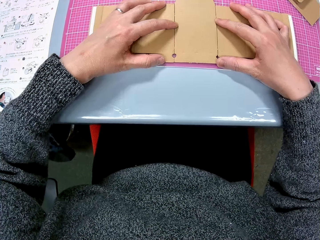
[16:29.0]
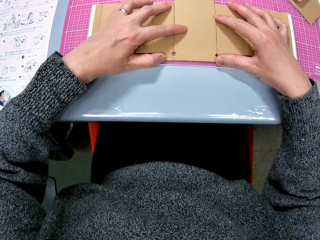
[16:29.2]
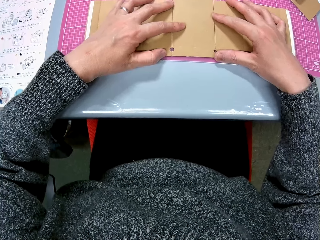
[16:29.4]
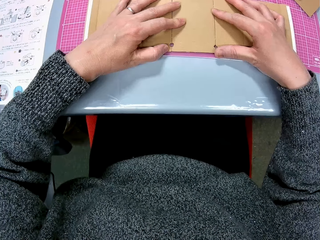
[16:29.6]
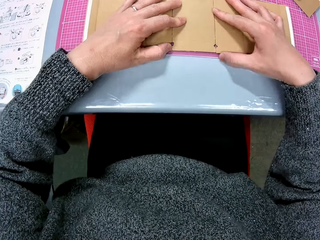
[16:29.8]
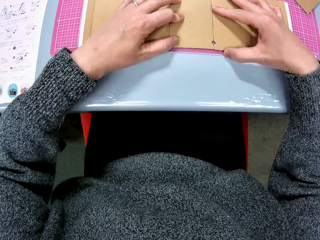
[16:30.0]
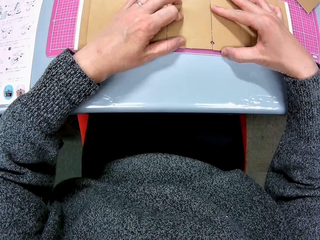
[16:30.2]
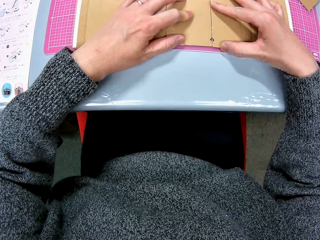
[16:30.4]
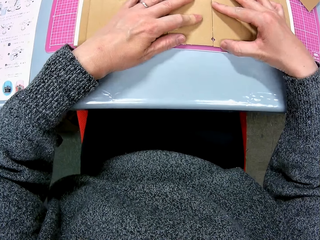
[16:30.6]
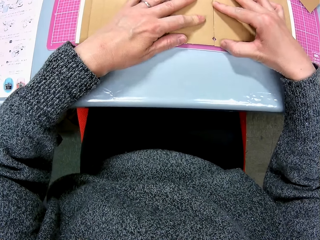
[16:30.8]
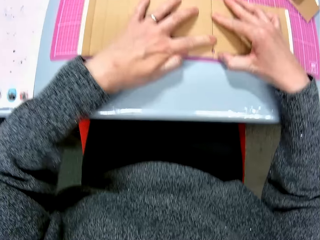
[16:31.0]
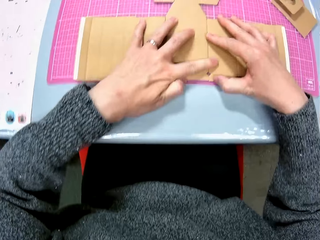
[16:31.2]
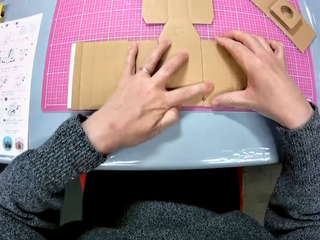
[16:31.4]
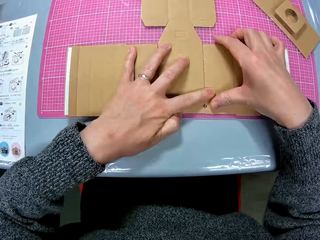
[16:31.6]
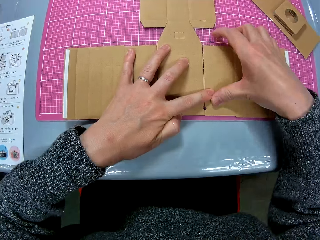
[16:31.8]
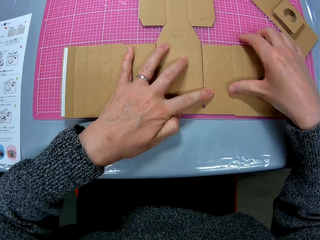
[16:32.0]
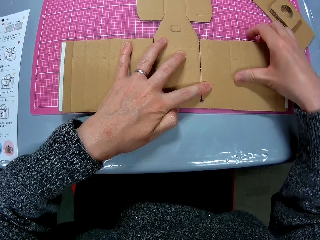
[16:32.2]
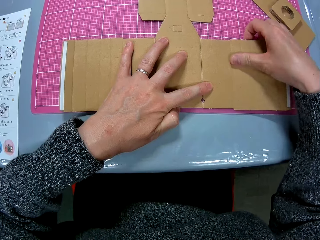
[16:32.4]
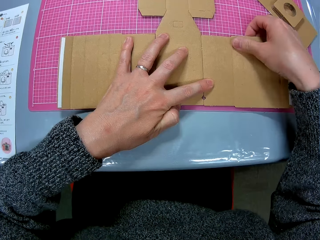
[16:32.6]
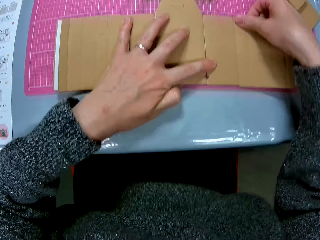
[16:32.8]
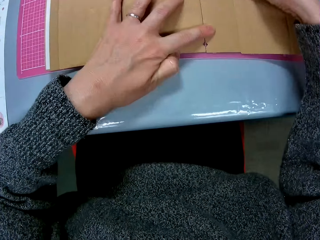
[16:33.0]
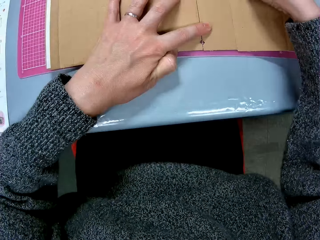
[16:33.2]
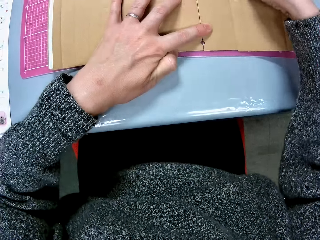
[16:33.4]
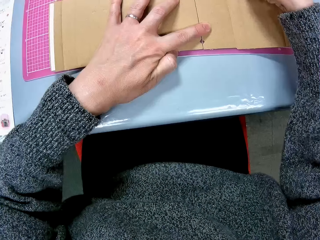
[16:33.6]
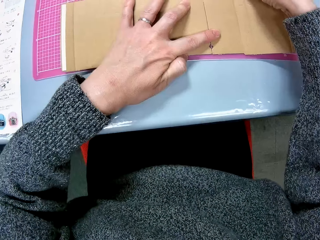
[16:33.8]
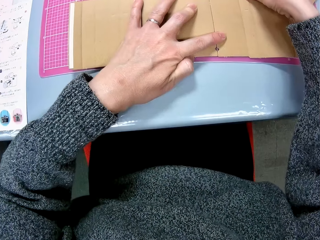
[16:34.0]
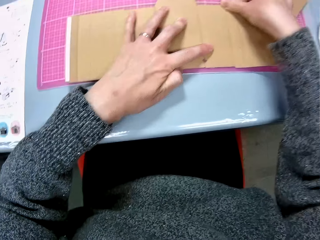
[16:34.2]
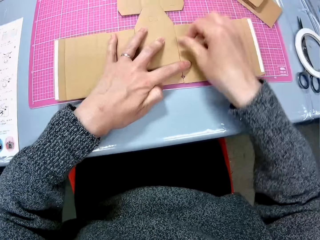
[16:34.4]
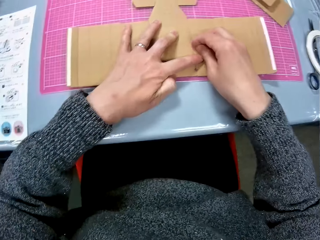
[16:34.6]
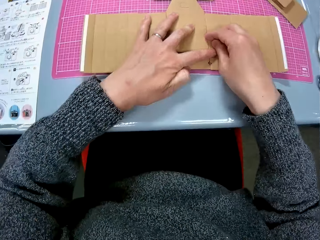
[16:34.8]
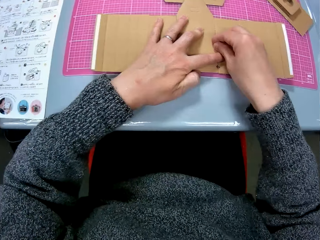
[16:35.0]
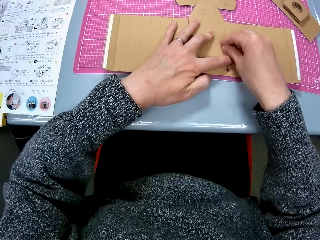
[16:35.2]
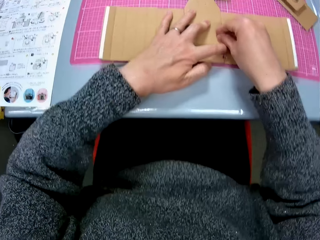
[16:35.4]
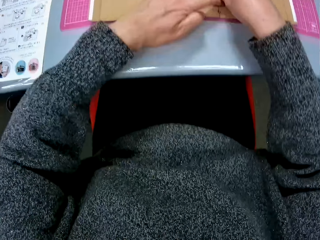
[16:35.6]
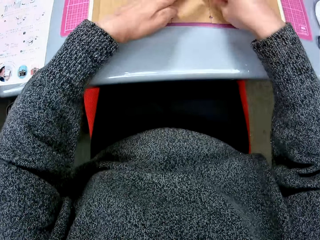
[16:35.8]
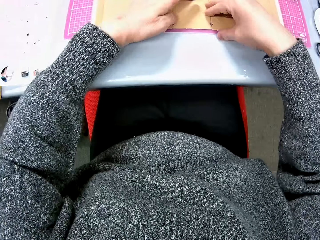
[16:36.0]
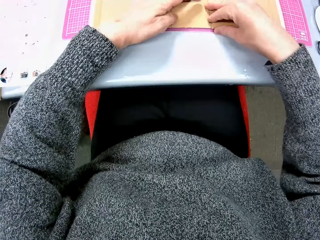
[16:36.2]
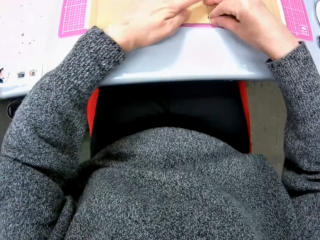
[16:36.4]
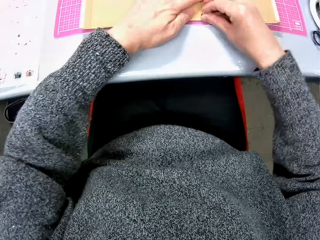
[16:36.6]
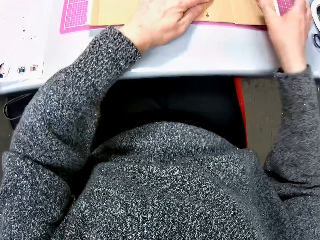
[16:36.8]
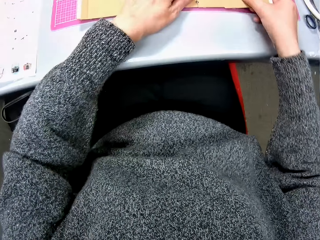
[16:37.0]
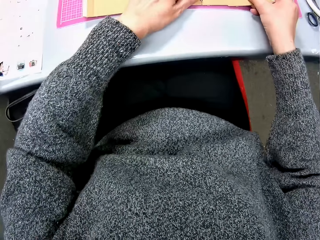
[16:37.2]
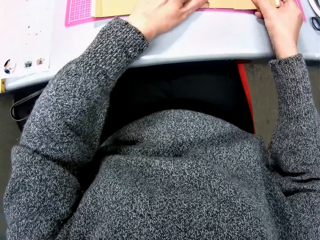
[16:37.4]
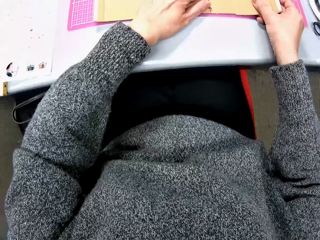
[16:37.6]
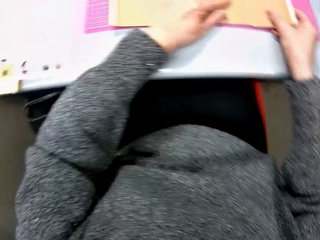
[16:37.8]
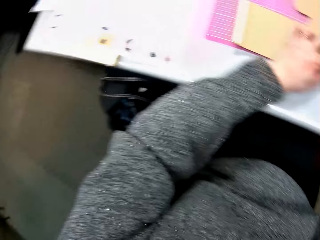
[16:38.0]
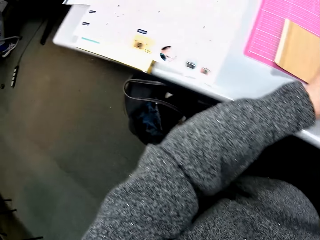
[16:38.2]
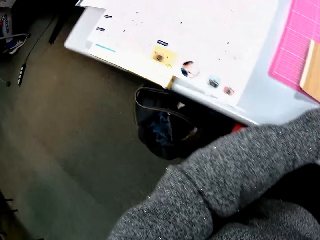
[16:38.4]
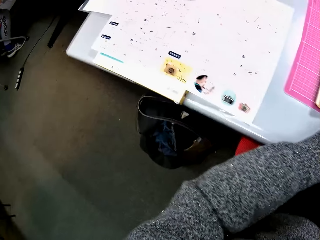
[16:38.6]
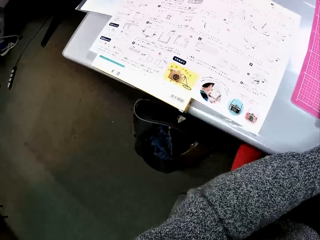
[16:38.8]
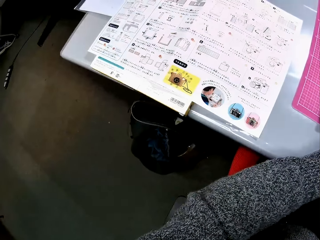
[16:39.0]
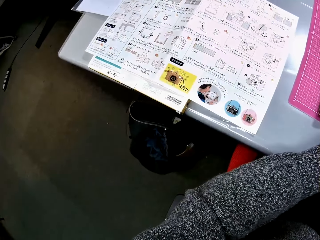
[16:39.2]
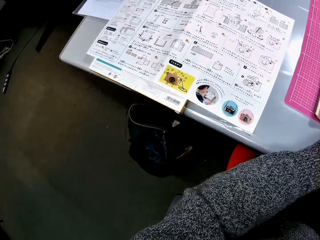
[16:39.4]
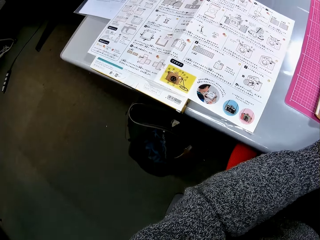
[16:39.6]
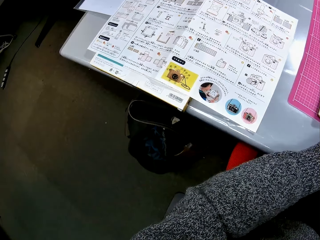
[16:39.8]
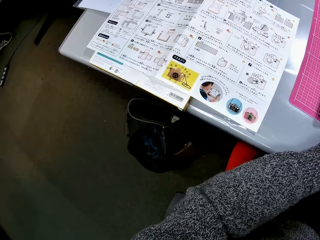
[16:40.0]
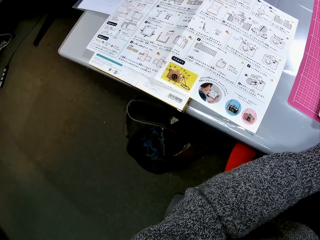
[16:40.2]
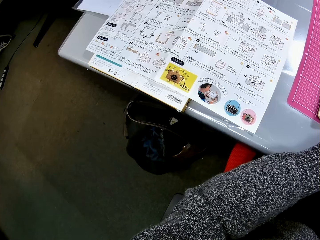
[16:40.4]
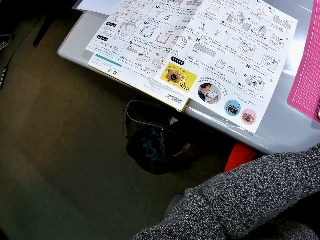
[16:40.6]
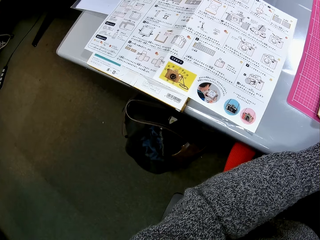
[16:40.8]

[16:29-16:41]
The camera wearer puts the paperboards together. They look at the manual. They turn to the book on the table.

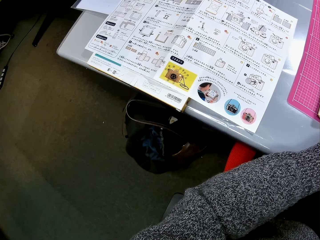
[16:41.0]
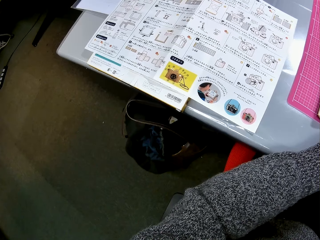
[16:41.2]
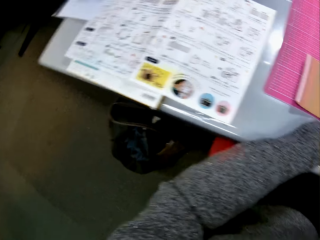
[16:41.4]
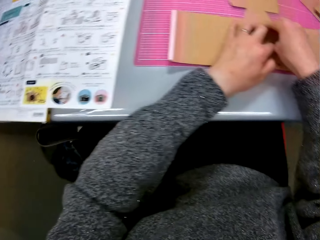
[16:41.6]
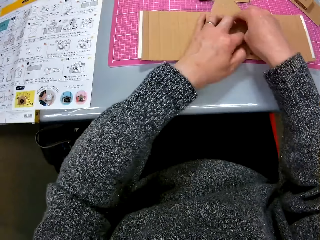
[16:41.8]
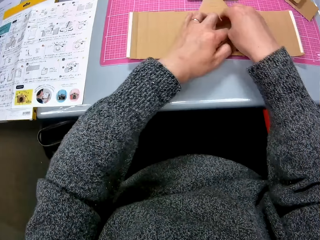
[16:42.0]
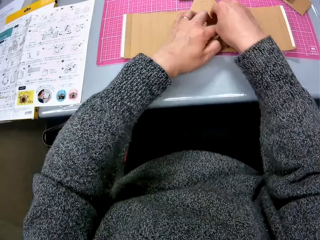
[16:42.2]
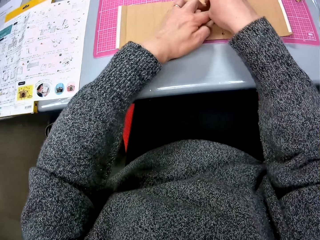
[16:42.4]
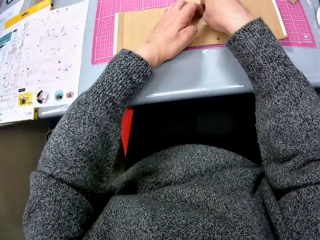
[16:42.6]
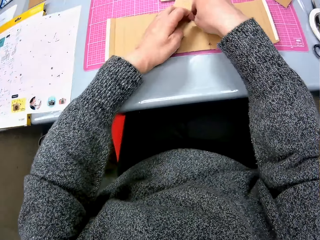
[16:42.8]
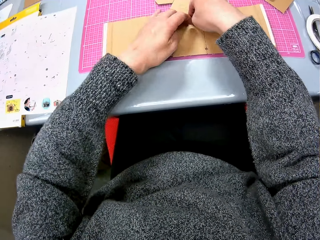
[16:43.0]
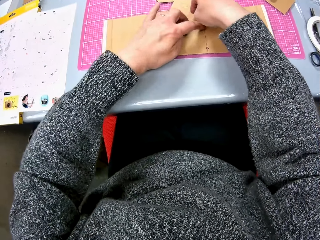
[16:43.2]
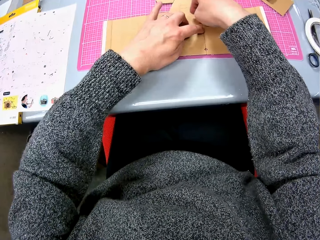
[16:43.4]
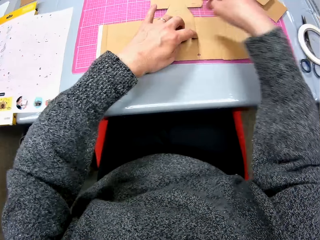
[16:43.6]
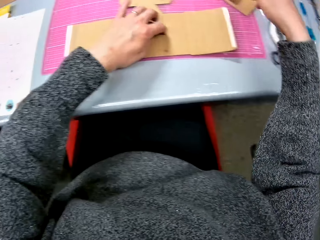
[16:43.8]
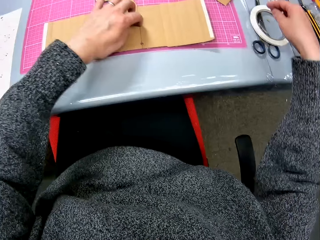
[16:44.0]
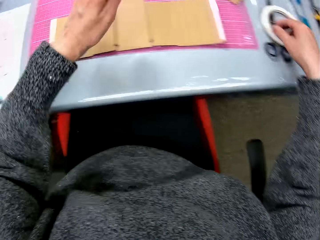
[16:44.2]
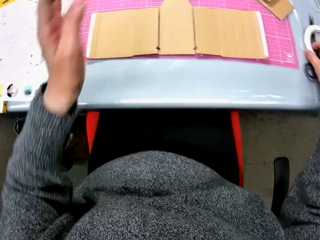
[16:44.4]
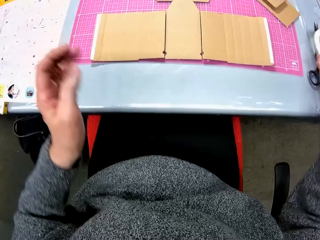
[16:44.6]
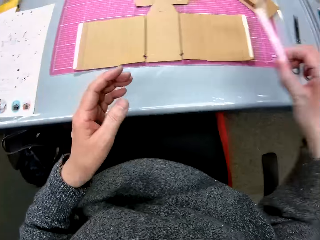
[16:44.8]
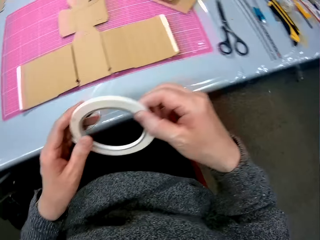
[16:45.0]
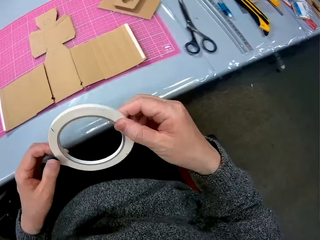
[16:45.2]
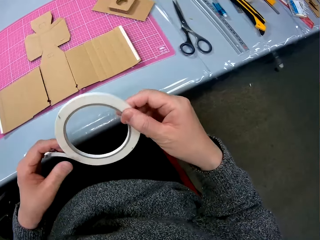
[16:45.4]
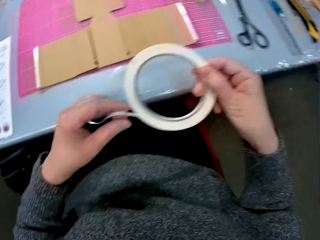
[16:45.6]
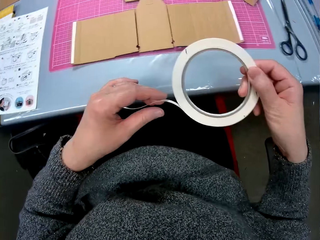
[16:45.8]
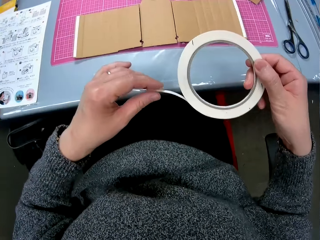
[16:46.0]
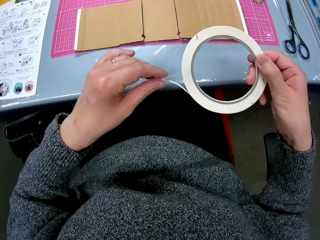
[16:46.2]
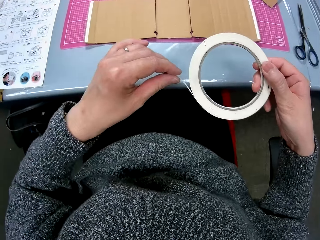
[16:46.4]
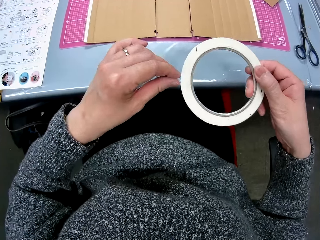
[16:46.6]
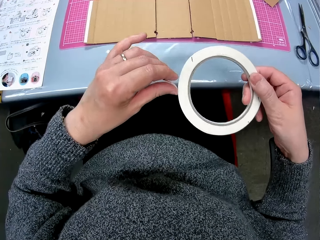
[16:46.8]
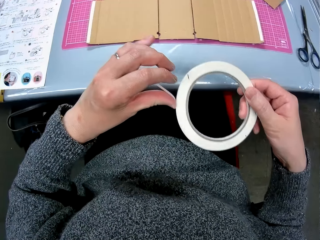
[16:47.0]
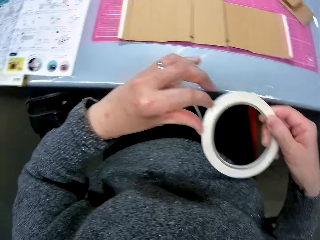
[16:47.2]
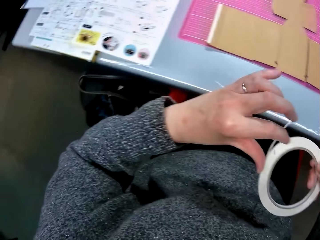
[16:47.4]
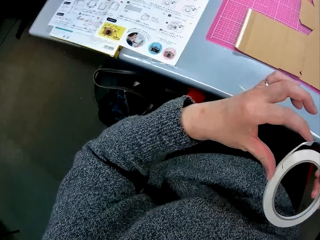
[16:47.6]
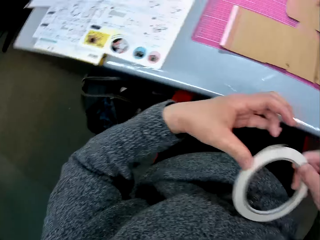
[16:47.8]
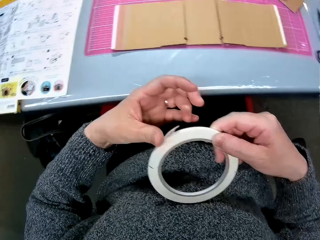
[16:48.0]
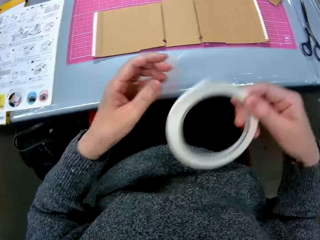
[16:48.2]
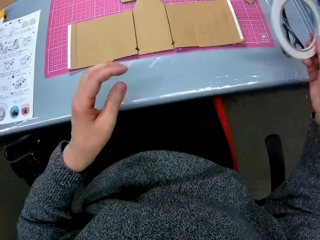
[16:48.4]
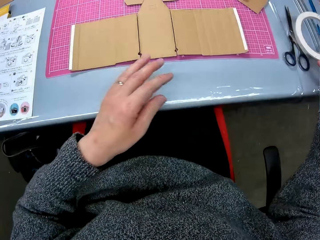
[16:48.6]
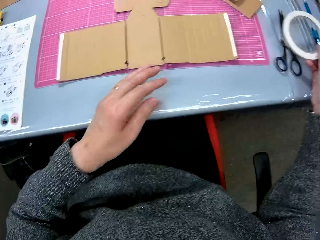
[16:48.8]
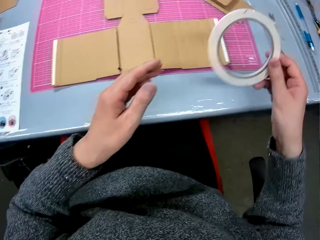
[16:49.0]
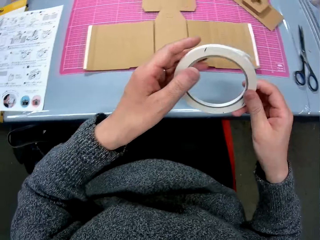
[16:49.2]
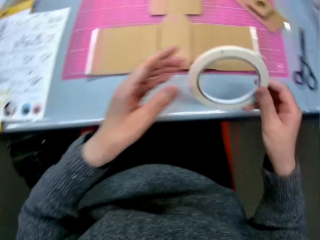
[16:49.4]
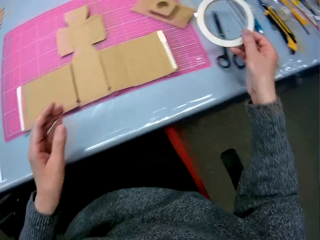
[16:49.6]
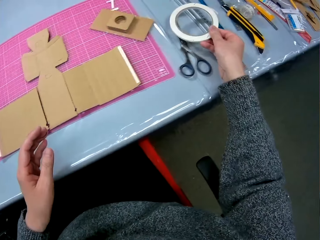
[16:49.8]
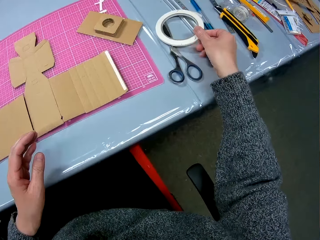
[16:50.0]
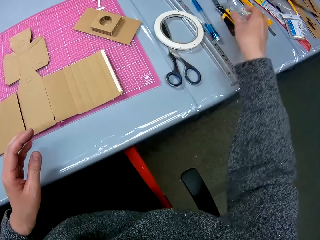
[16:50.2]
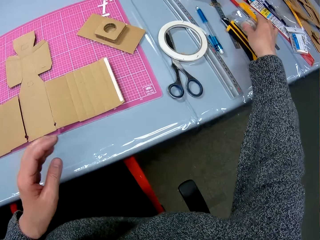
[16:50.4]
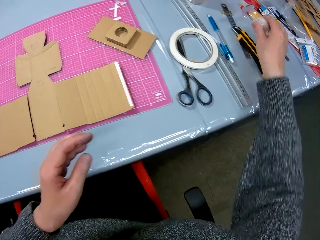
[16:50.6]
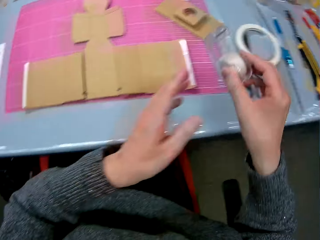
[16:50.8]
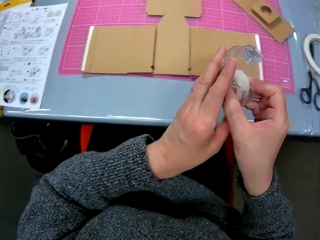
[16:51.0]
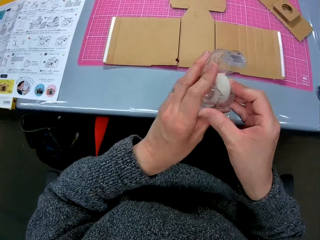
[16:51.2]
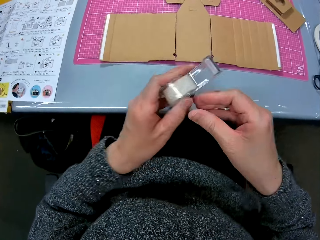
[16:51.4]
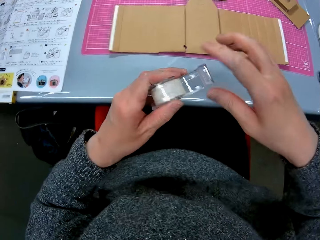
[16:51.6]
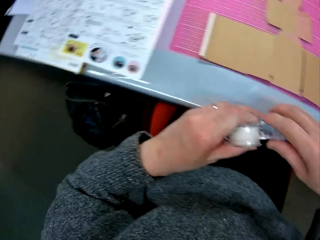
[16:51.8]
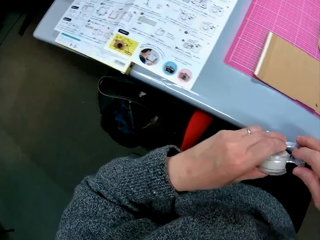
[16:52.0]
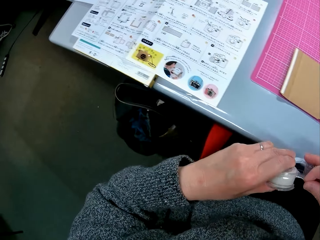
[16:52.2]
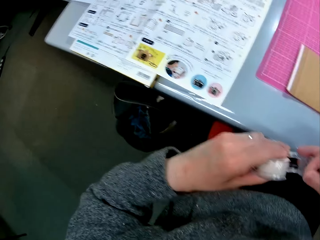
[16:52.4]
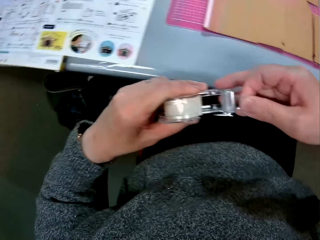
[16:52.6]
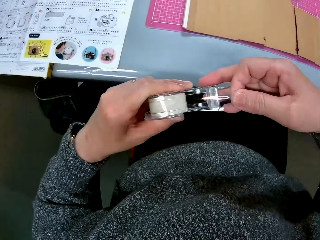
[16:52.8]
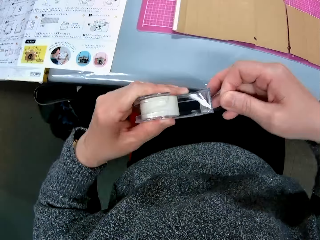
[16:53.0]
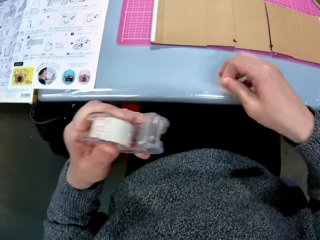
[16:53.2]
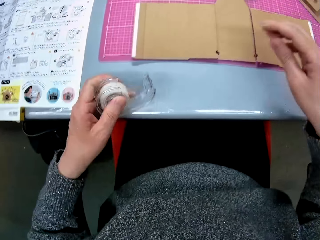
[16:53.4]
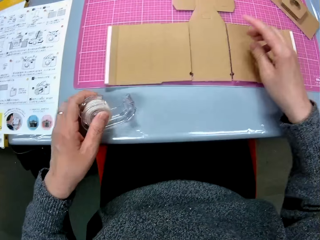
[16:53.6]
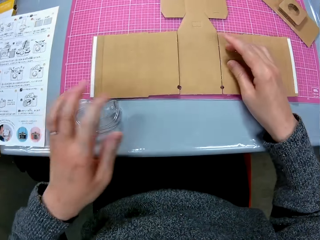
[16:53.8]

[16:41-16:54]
The camera wearer looks at the paperboard. She turns to the cardboard paper on the table. She picks up a cello tape or mask tape from the table with her right hand. She closes the cello tape with her left hand. She looks at the mask tape. She looks at the manual. She moves the hand. She drops the cello tape on the table with her right hand. She touches the mask tape. She picks up another cello tape from the table with her right hand. She passes the mask tape to the left hand. She cuts a small piece of cello tape with her right hand.
